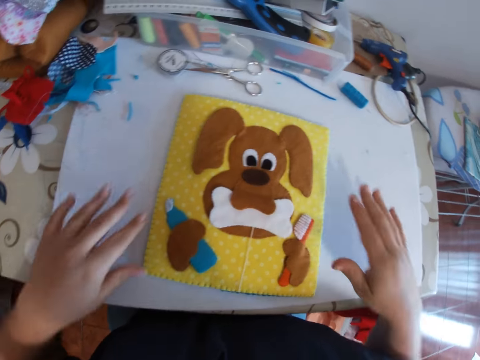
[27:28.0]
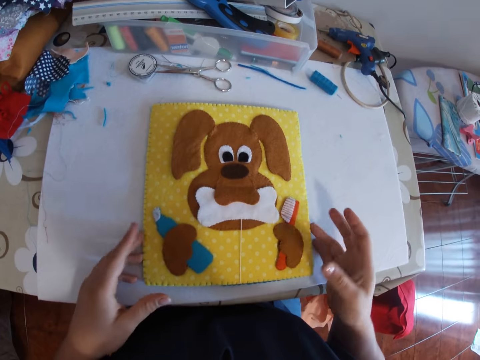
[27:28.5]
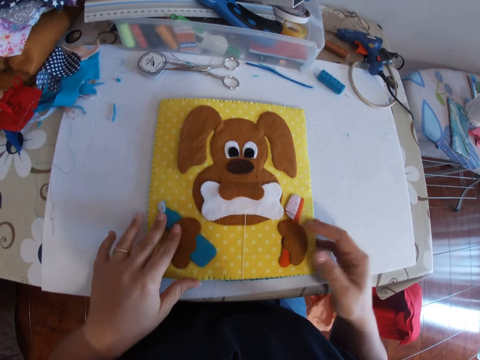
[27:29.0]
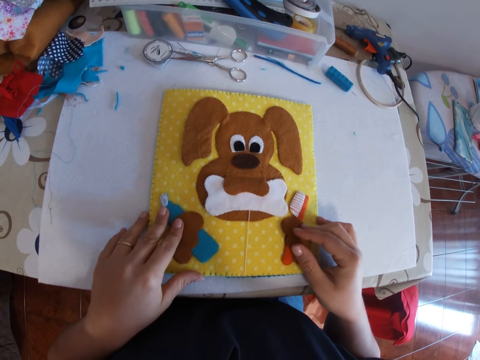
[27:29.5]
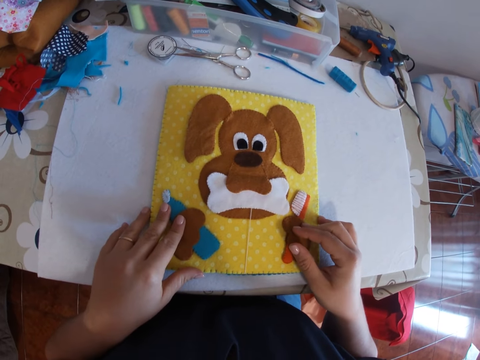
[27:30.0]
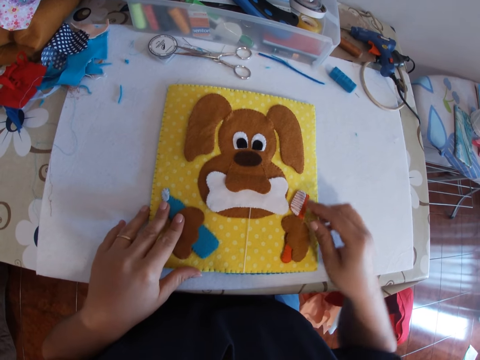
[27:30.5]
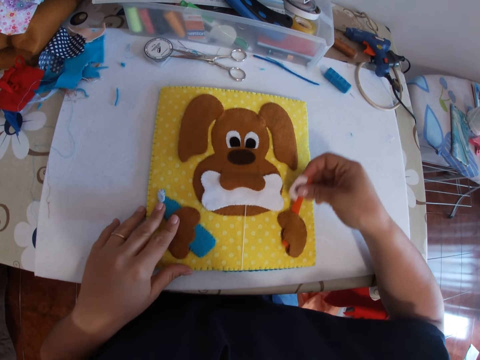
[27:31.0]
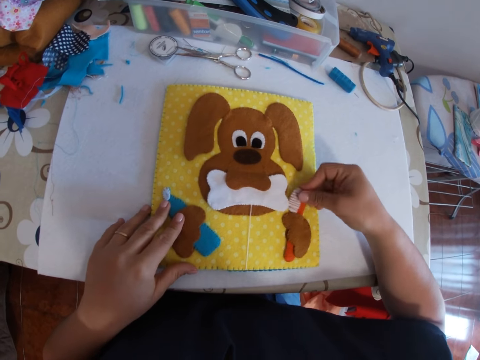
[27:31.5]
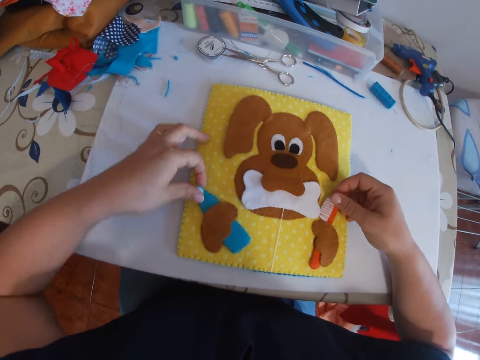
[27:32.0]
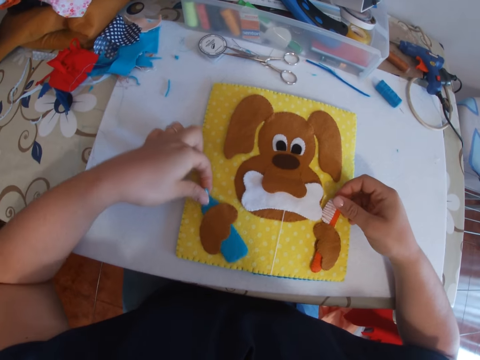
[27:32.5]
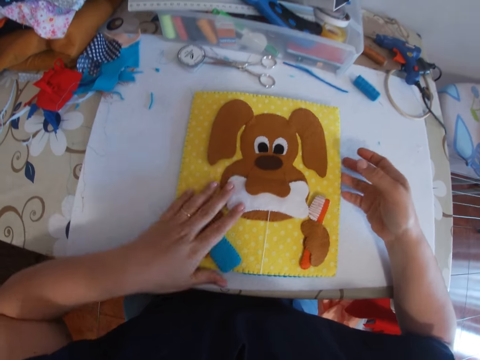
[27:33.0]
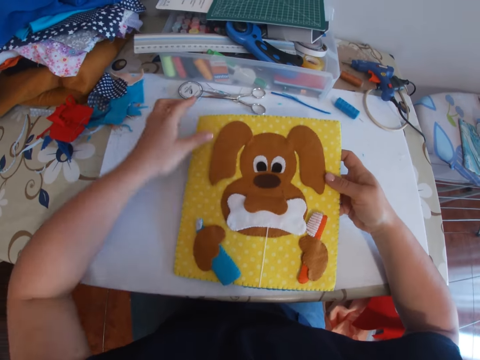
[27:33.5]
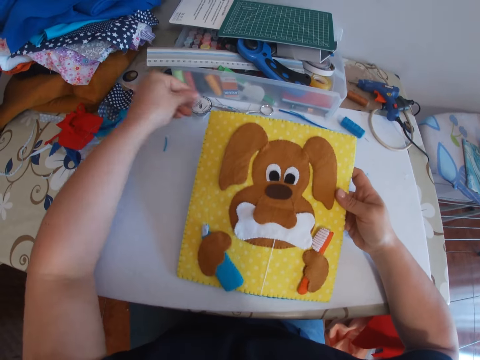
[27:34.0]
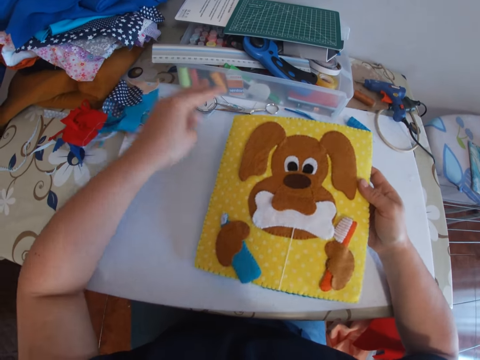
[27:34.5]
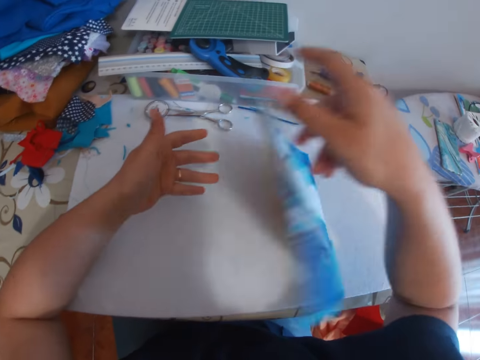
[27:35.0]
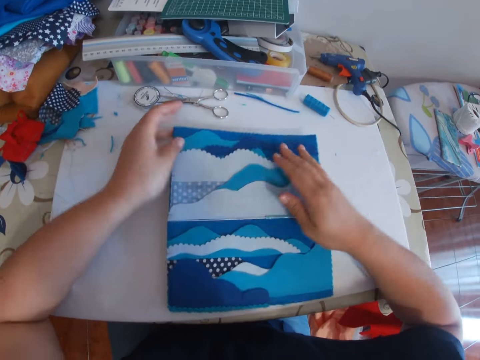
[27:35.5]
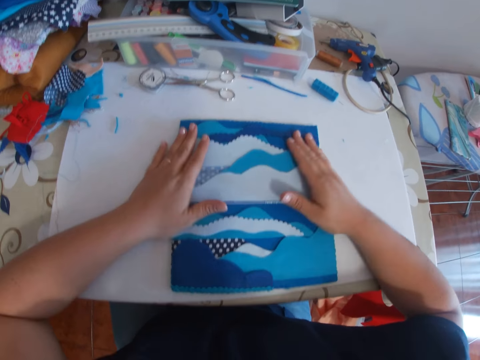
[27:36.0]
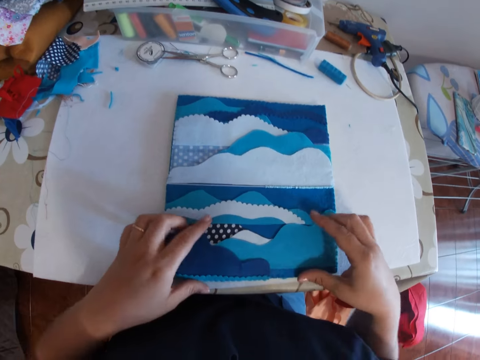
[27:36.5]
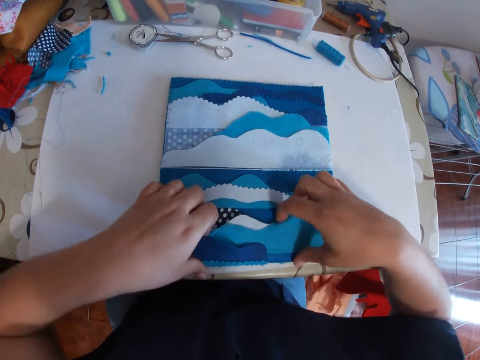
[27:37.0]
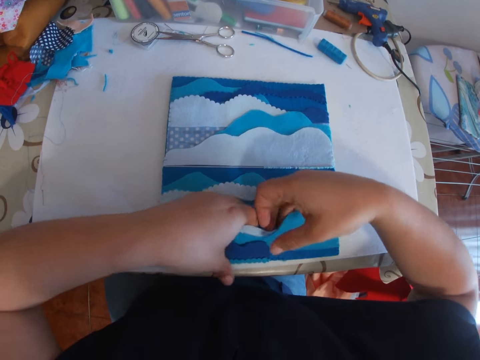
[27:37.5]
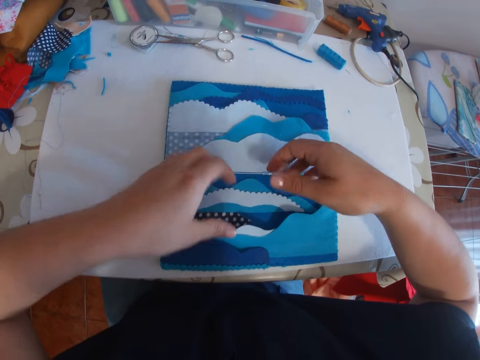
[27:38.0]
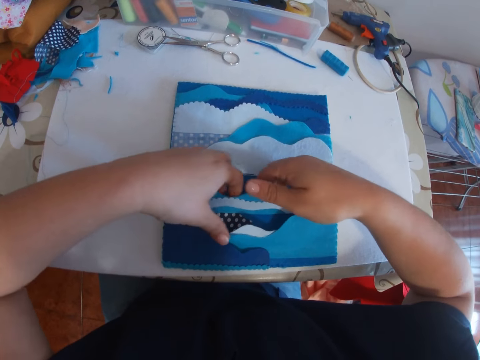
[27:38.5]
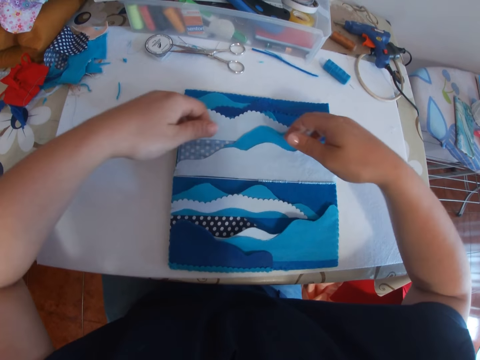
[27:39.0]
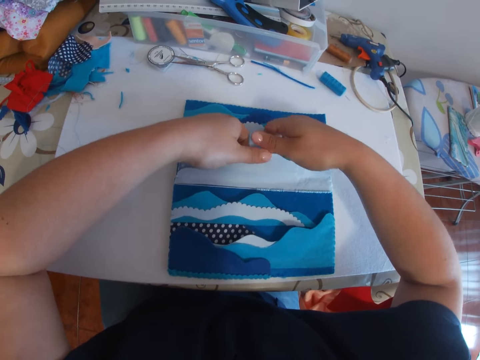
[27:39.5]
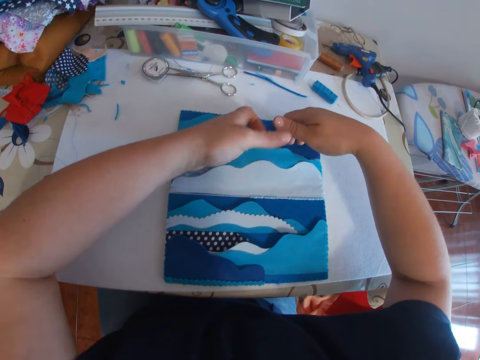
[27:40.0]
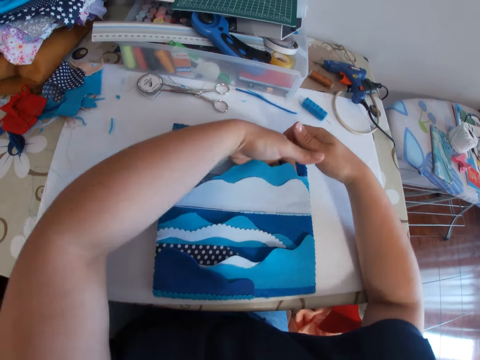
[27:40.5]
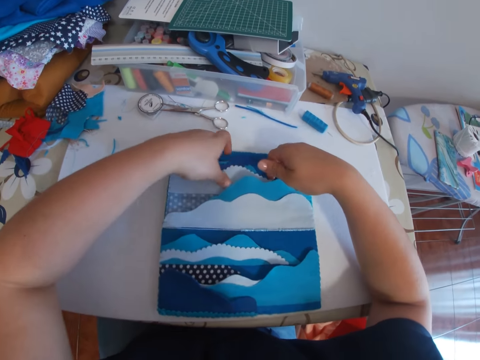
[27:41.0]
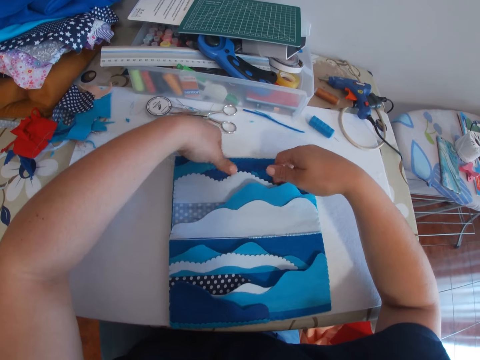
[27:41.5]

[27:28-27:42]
The camera wearer touches the decoration. She moves the toothbrush design on the craft. She removes a piece of material from the decoration and inserts a piece of material into the decoration. She moves the bottle design on the craft. She removes a piece of material from the decoration and inserts the piece of material into the decoration. She picks up the craft. She wipes the edge of the decoration and holds the decoration. She turns the craft to the back. She puts the craft on the table. She presses the decoration on the table. She straightens the craft with both her hands. She touches the decoration.

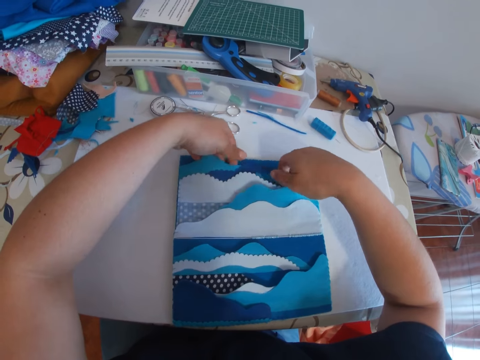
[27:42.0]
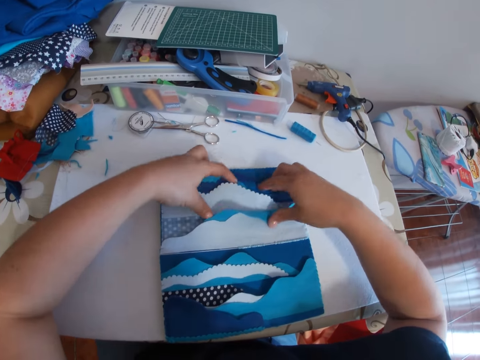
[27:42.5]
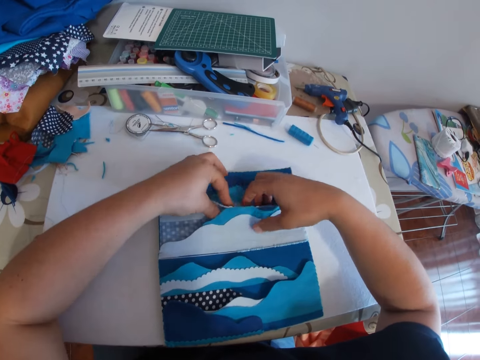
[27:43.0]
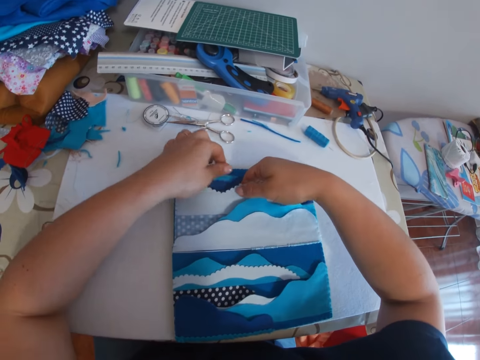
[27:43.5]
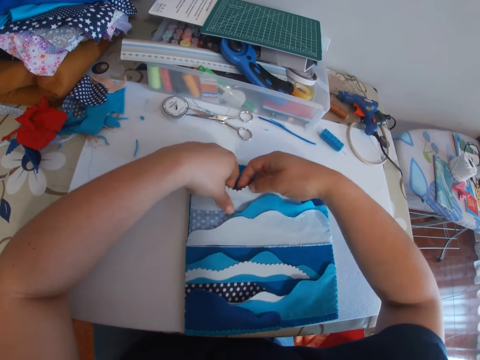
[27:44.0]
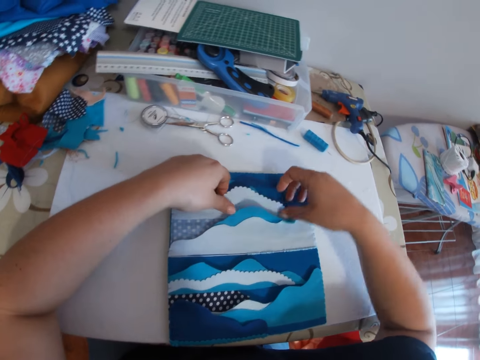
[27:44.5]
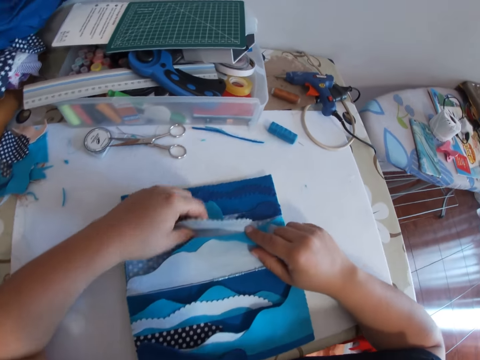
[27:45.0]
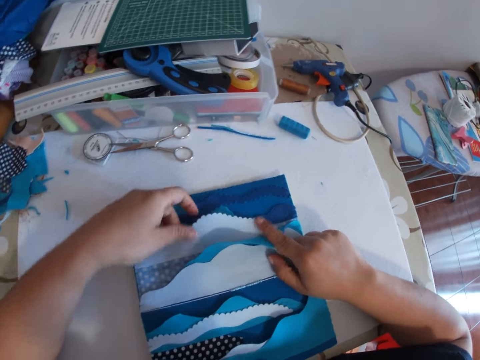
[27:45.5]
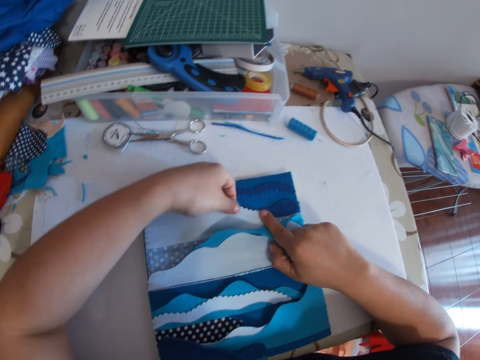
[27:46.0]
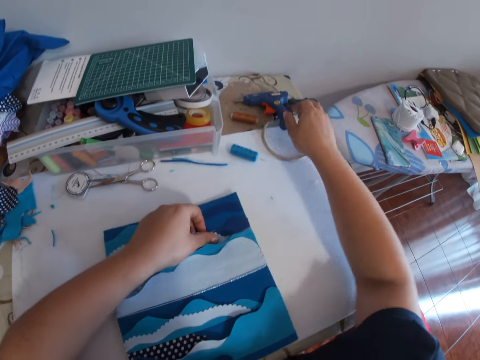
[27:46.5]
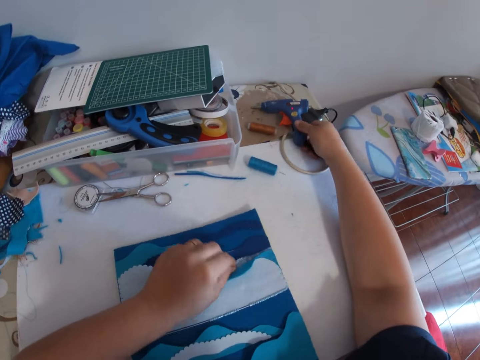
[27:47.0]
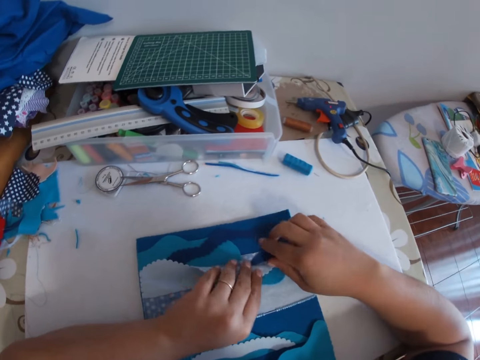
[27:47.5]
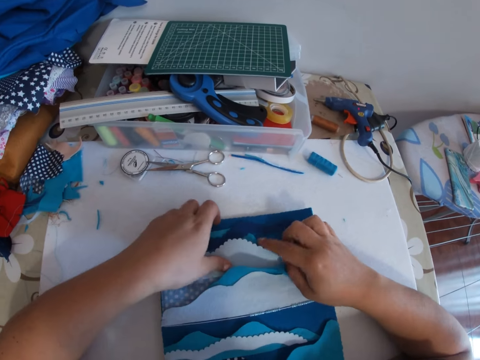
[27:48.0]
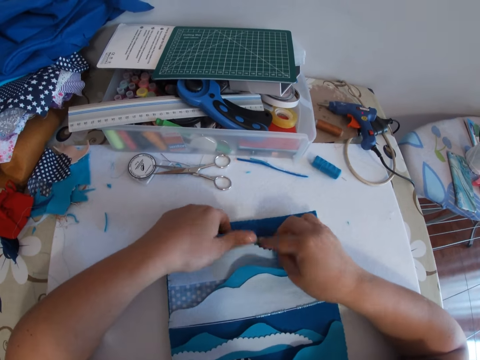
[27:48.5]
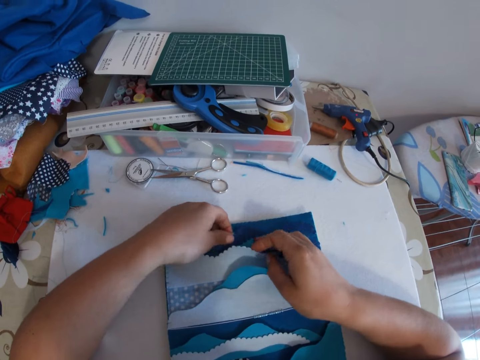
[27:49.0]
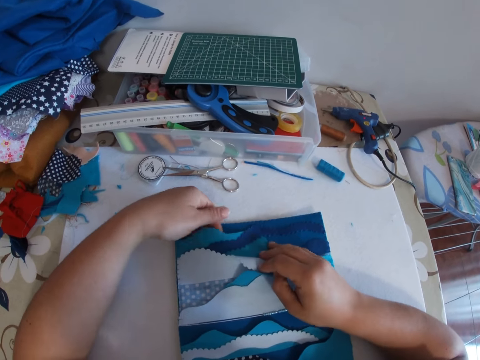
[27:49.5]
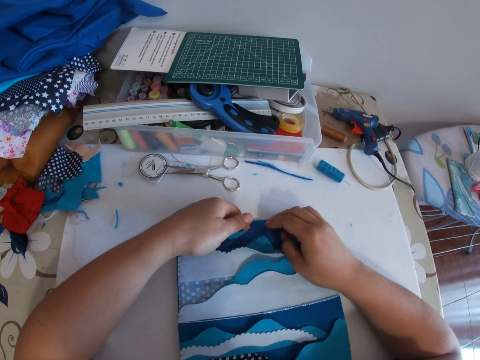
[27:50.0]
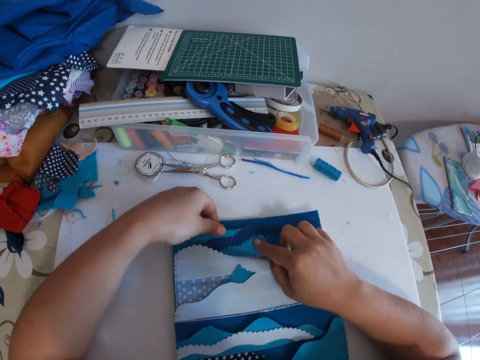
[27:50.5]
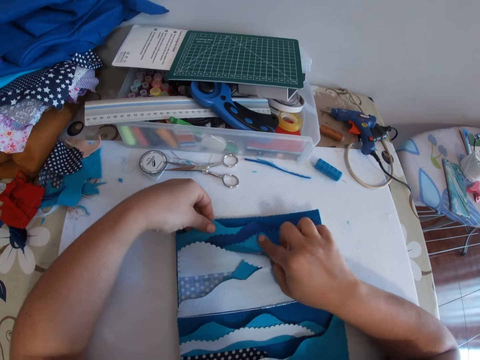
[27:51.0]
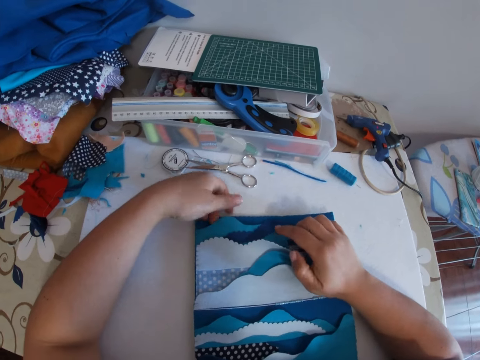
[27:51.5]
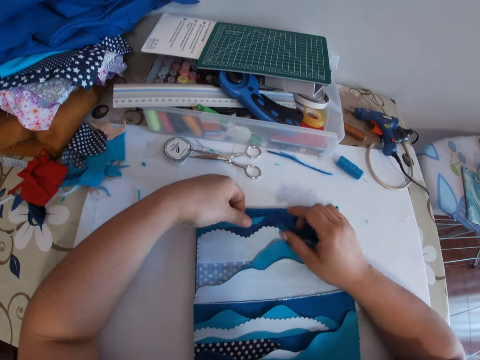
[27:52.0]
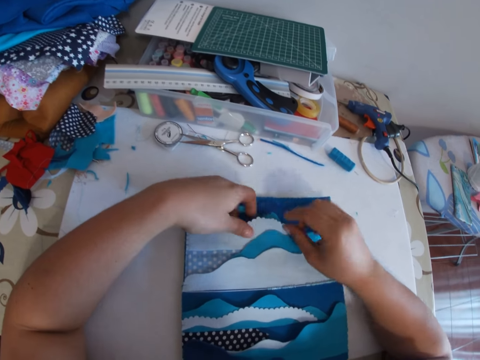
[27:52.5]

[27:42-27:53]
The camera wearer places her right hand on a glue gun. She straightens the craft with both her hands. She talks to herself and touches the decoration.

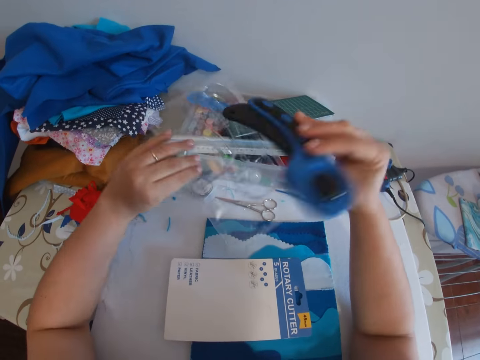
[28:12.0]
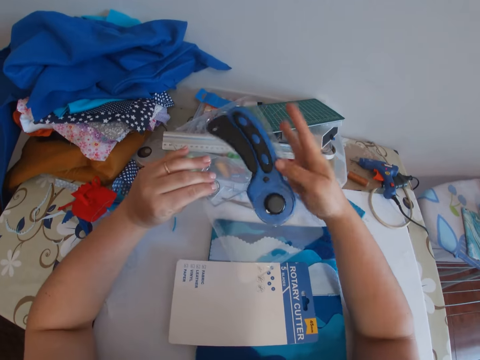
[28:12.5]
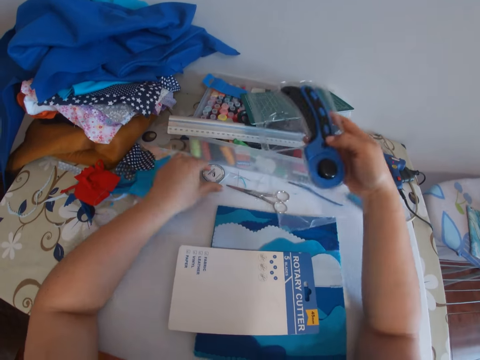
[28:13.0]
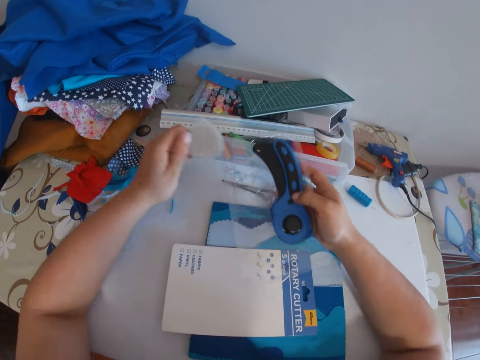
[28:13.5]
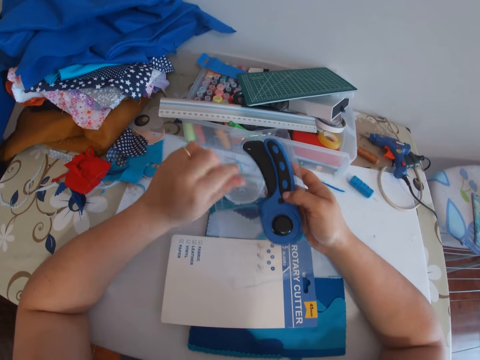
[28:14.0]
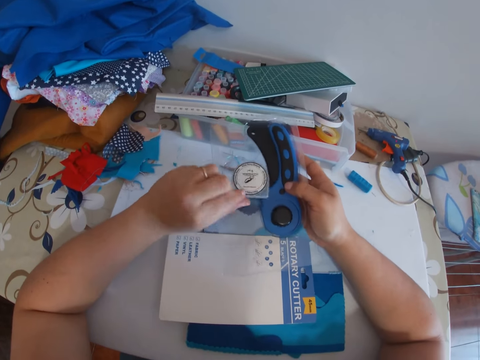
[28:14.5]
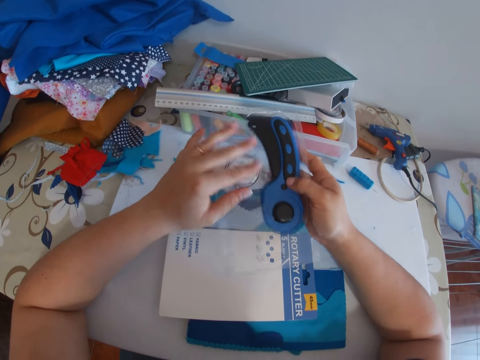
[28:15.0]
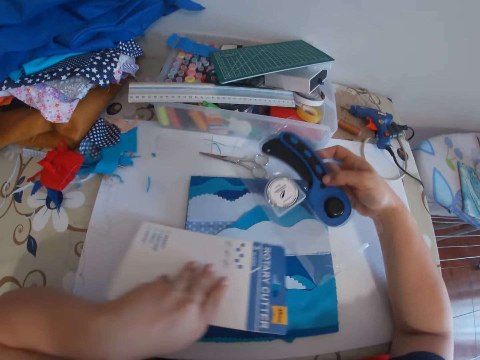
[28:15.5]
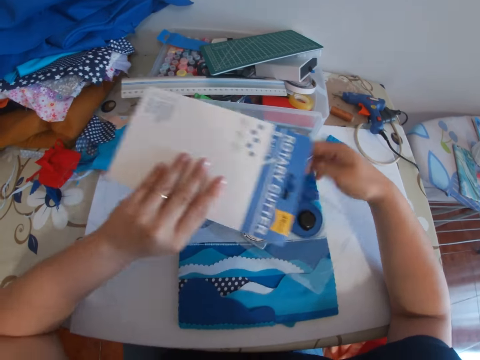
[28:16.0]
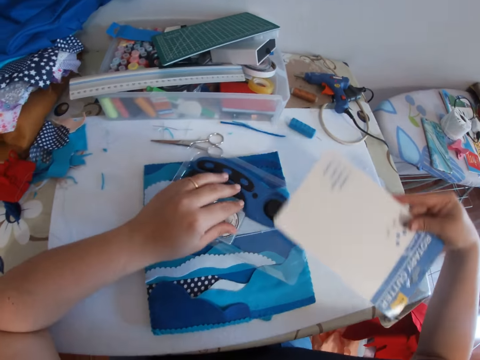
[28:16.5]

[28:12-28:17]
The camera wearer picks up the carton of the cutter or plastic wrapper. They put the cutter into the carton. They pick up a disc or piece of the cutter. They put the disc into the cutter carton. They pick up the carton of the cutter or piece of carton. They hold the piece of carton with the other hand.
